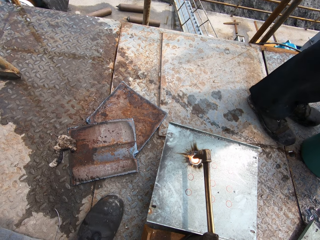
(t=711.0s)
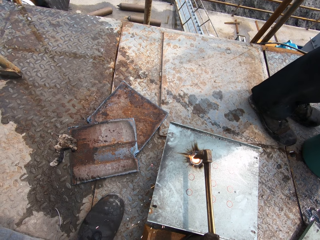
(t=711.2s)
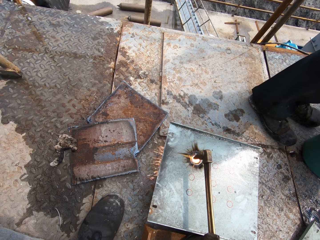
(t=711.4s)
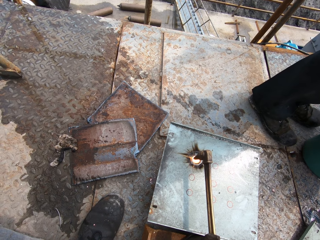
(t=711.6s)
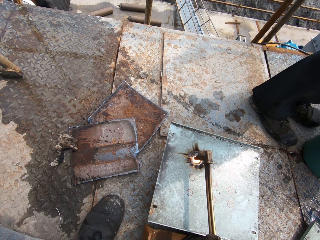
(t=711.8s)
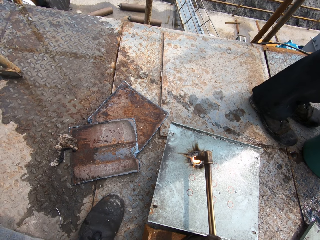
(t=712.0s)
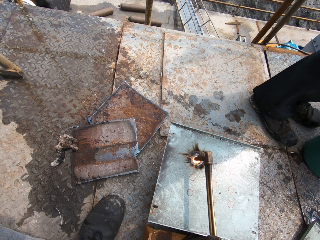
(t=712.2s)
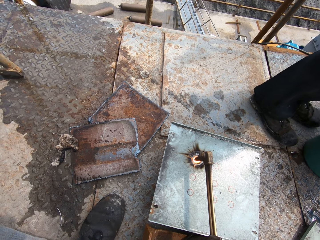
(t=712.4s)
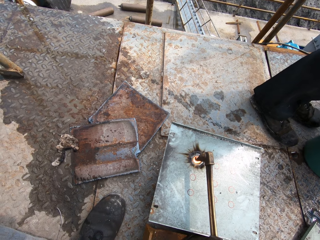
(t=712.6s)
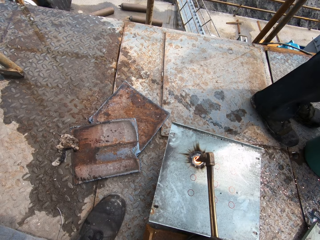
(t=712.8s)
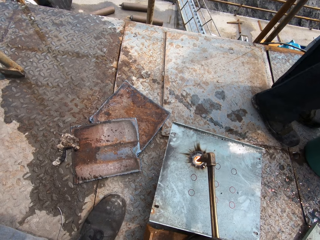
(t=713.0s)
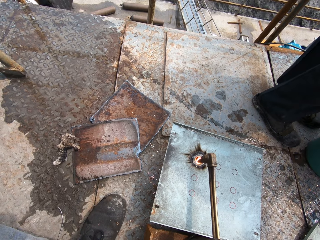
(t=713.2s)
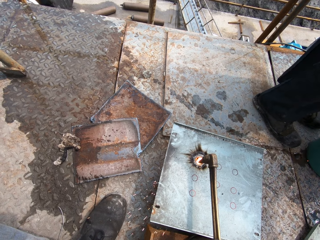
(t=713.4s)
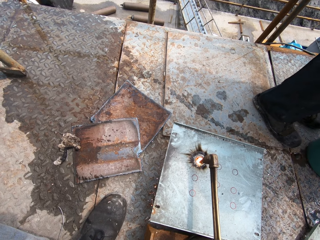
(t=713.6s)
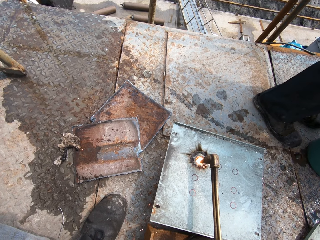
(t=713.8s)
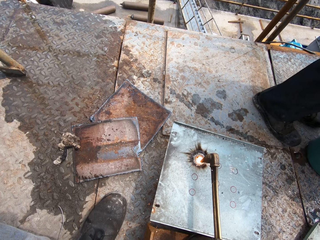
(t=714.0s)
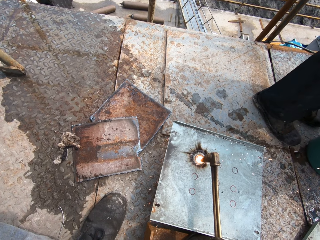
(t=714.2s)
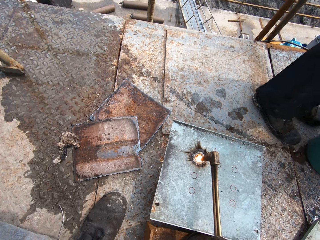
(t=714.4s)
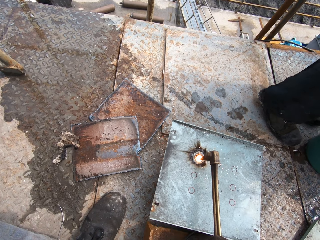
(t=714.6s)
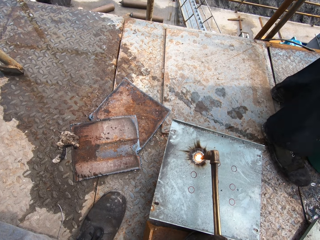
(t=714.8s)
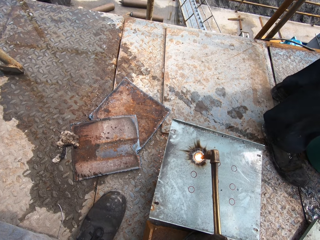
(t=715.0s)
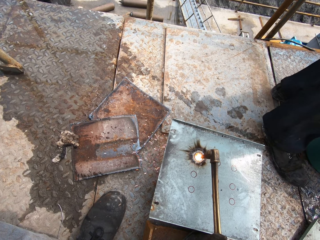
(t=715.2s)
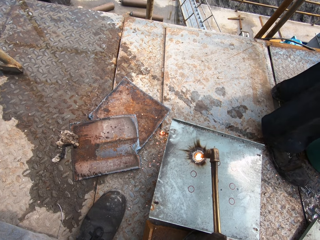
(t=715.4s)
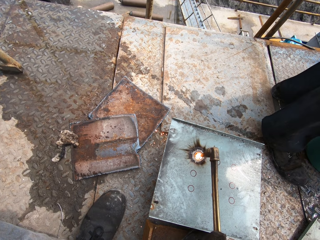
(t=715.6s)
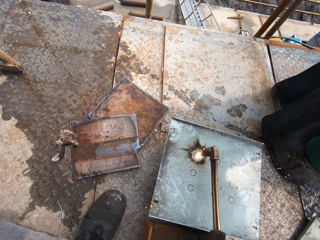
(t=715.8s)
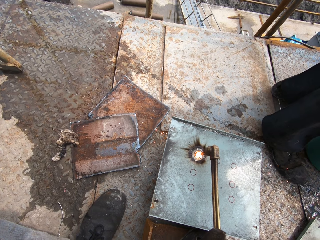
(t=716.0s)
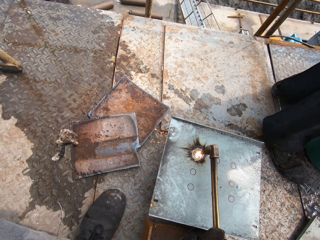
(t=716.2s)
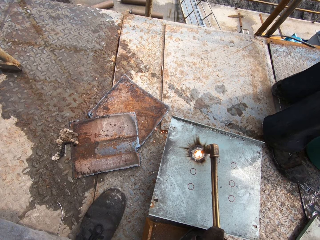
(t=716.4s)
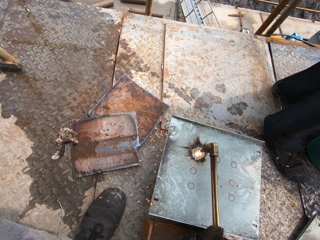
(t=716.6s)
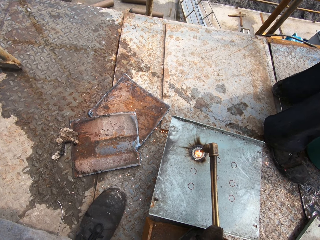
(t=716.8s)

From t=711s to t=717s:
A man pours water on the ground with both hands.

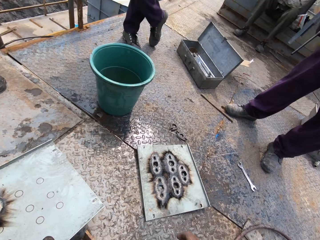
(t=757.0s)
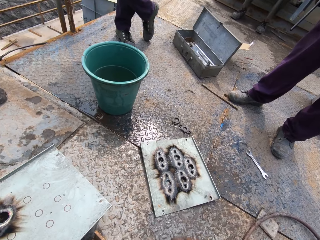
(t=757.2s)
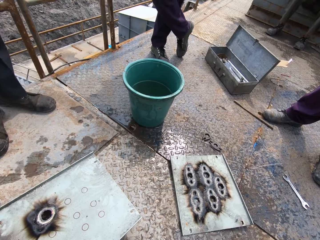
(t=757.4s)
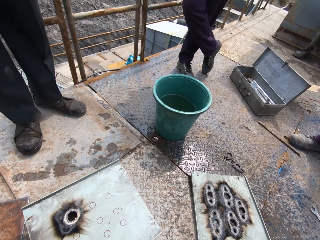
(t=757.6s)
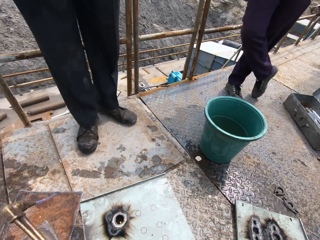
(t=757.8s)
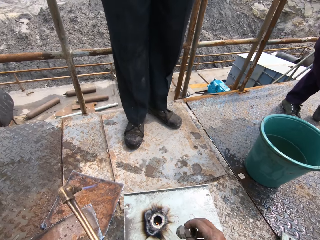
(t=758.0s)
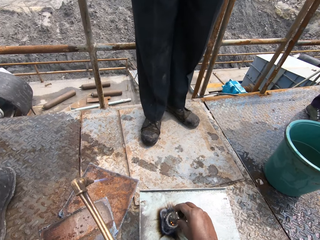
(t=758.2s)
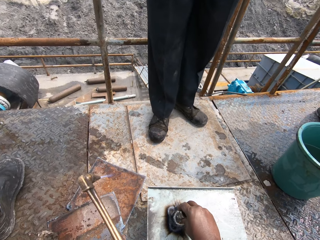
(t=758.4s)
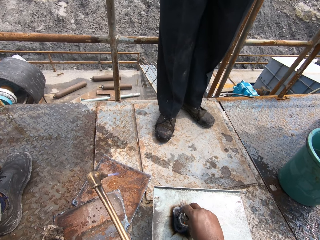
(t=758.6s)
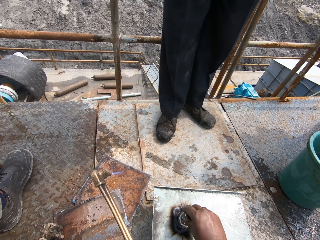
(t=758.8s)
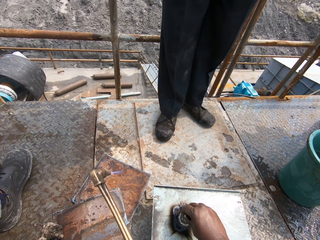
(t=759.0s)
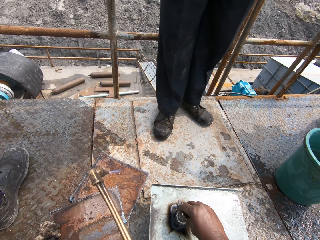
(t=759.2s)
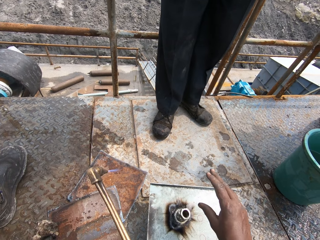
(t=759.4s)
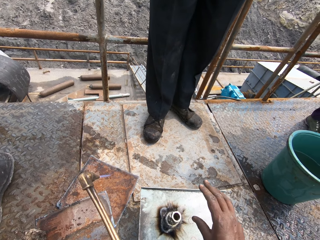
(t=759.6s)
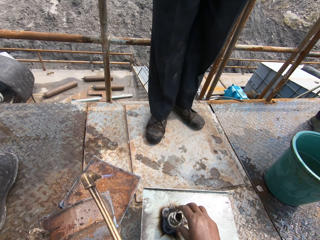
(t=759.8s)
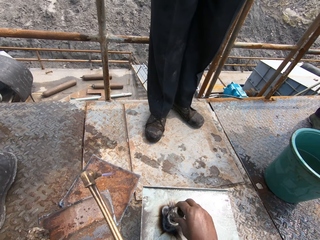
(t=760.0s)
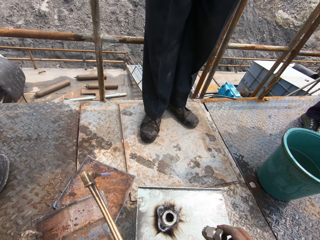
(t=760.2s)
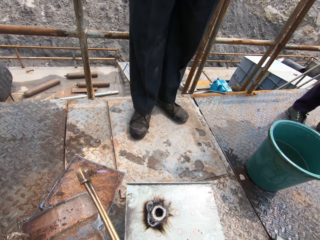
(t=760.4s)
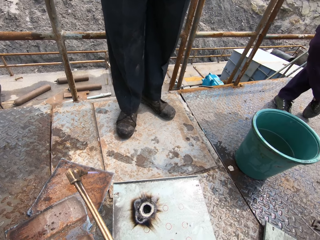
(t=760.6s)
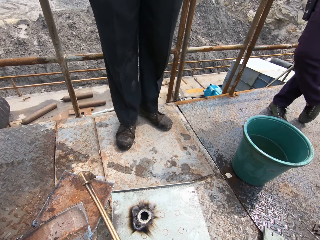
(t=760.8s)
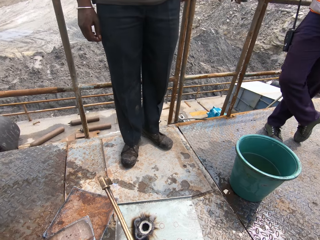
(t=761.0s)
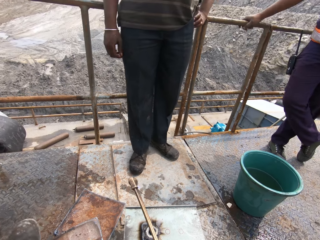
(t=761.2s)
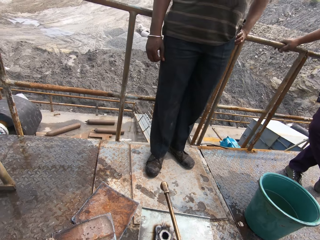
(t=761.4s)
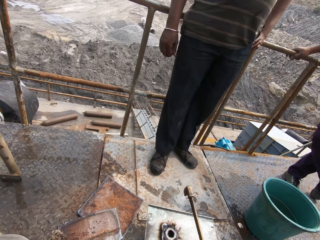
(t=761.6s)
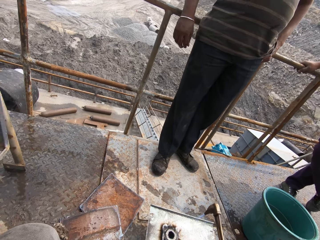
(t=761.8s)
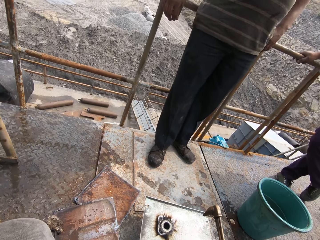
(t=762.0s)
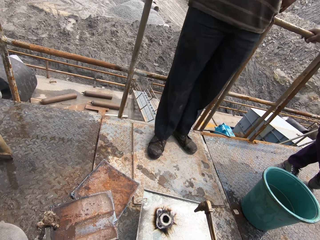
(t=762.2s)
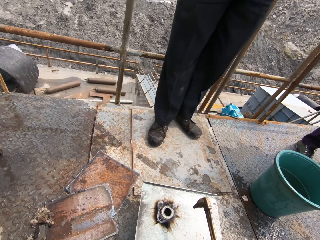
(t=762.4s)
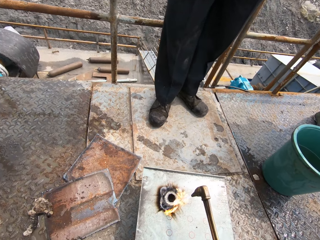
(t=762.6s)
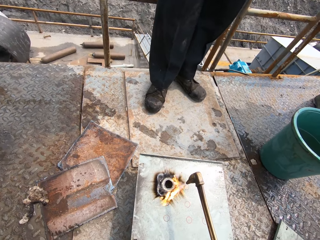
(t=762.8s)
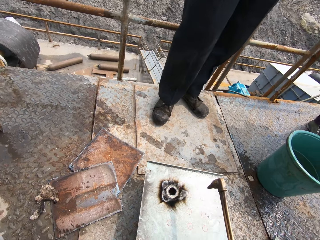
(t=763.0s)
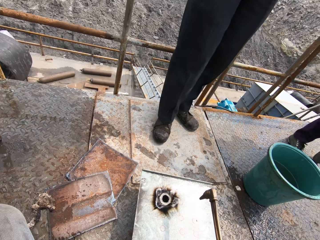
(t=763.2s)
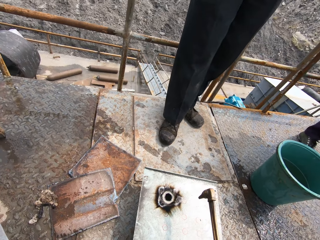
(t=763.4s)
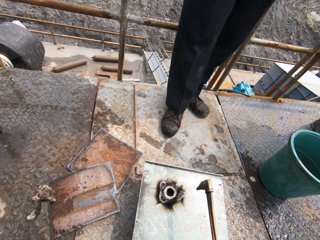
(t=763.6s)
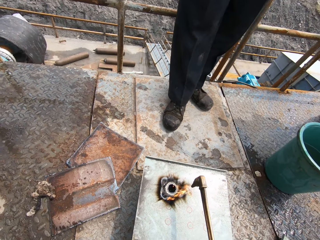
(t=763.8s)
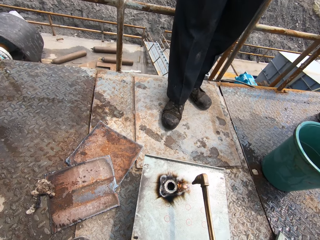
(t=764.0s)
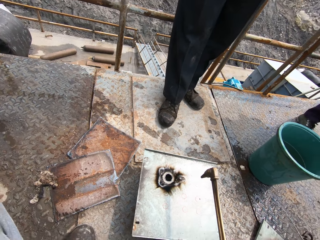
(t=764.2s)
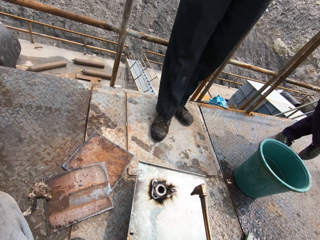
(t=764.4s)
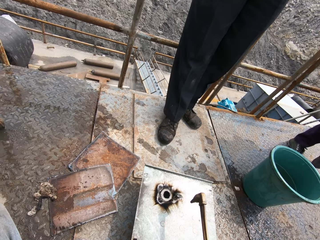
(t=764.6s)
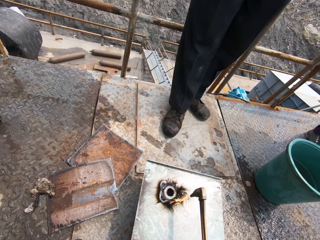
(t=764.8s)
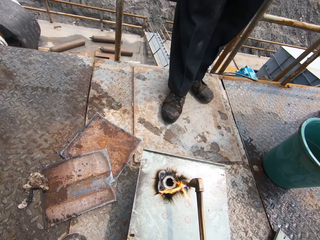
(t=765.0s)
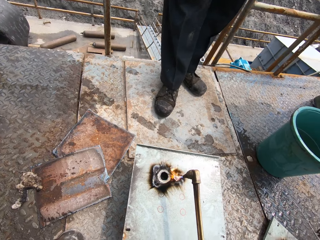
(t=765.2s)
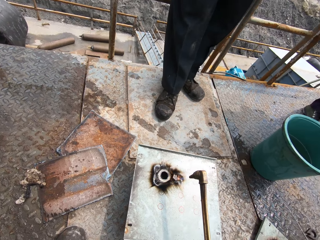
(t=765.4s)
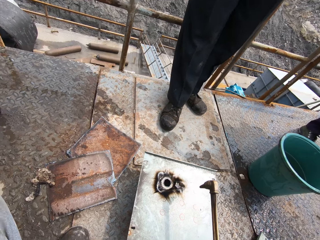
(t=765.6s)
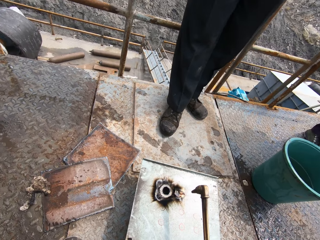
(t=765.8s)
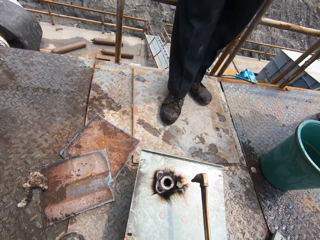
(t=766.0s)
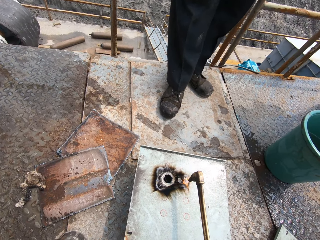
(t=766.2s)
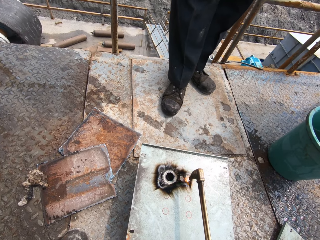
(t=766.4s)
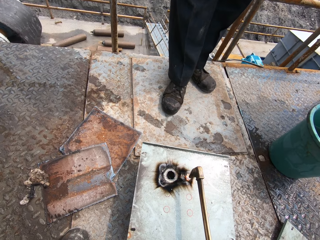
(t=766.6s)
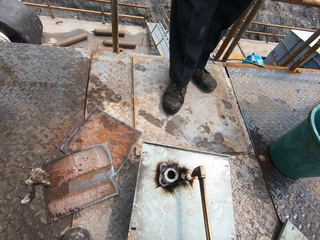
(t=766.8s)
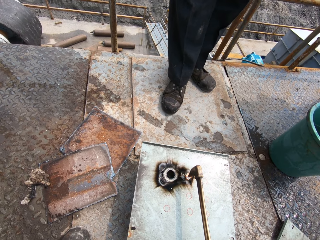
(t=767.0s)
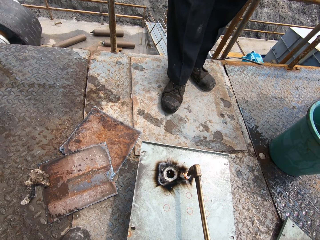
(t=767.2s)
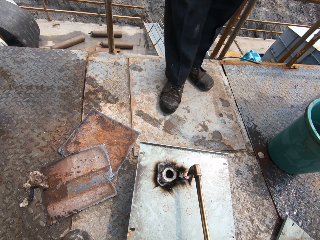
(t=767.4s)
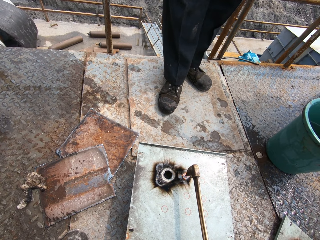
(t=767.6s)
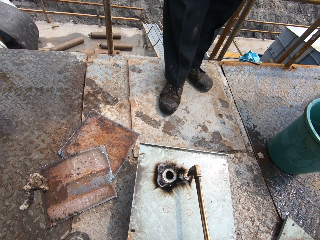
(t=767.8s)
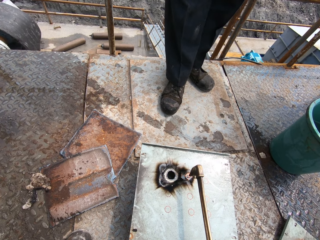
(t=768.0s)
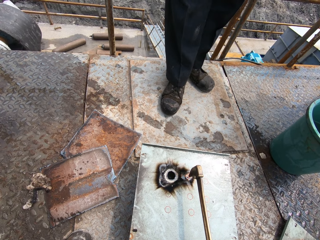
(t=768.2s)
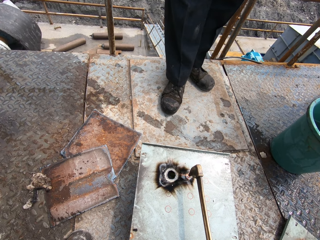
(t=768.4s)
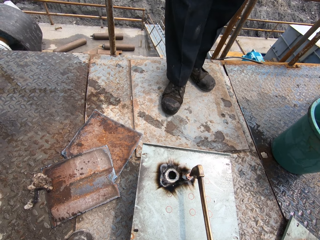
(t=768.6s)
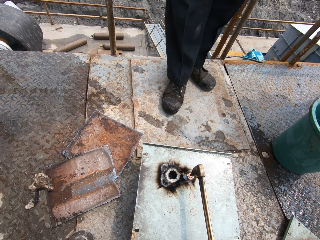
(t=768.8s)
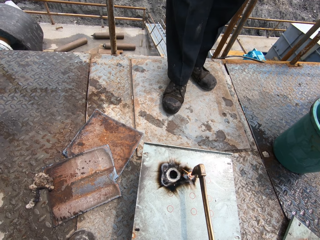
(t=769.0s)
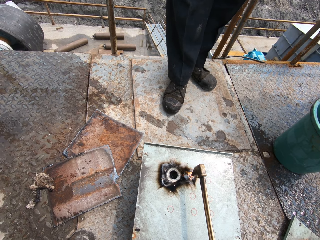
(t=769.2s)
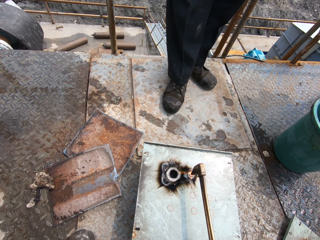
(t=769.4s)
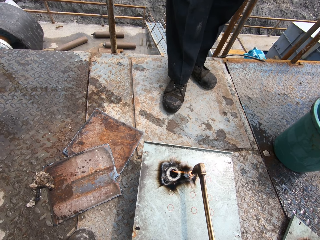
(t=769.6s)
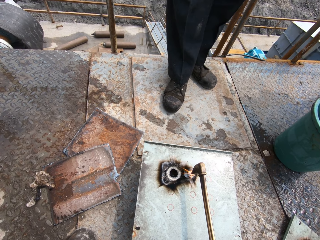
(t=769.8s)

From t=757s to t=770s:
The camera wearer places a screw or bolt nut on the metal slate with his right hand. He takes the screw from the metal slate with his right hand. He cuts a metal with an oxyacetylene welding machine. He melts the metal slate with the acetylene torch in his right hand.

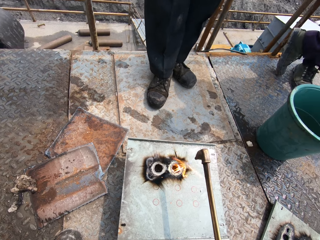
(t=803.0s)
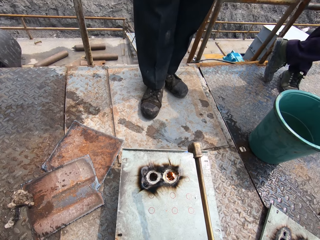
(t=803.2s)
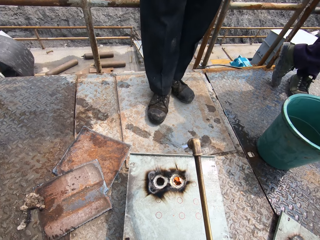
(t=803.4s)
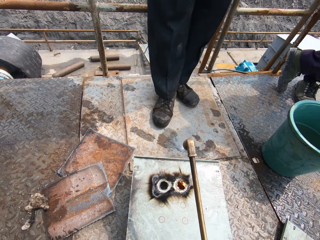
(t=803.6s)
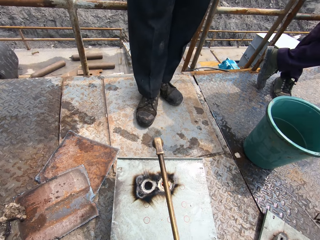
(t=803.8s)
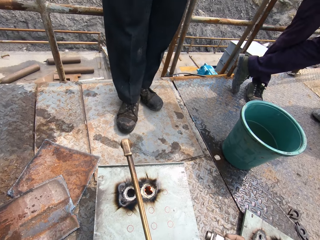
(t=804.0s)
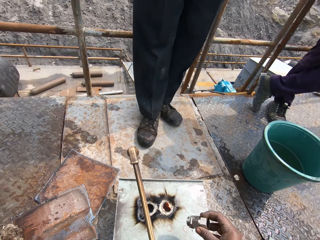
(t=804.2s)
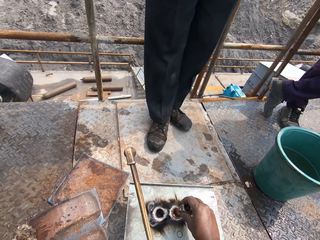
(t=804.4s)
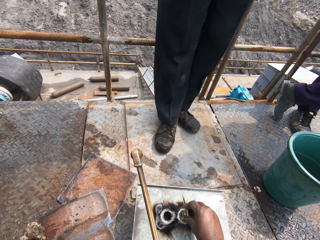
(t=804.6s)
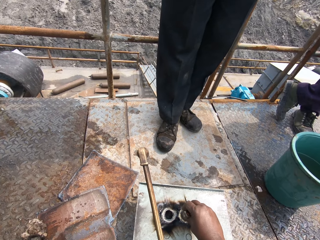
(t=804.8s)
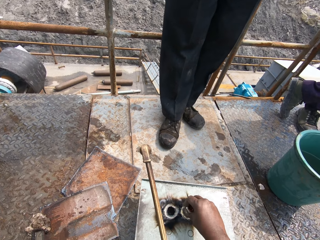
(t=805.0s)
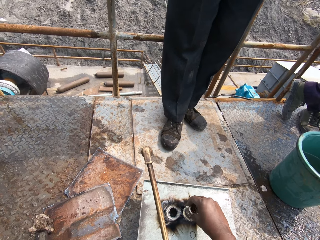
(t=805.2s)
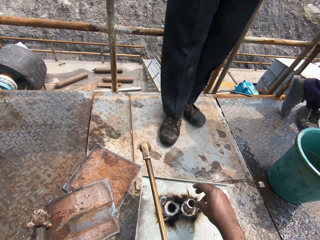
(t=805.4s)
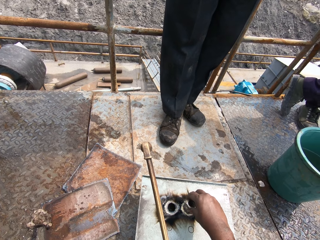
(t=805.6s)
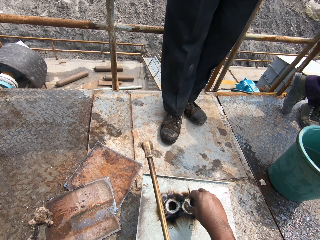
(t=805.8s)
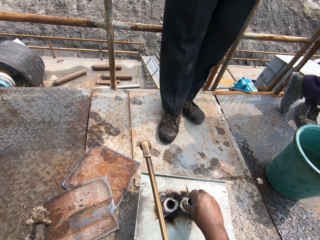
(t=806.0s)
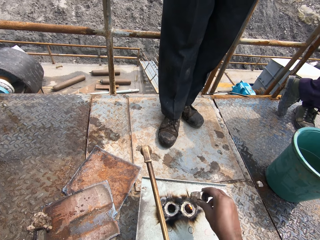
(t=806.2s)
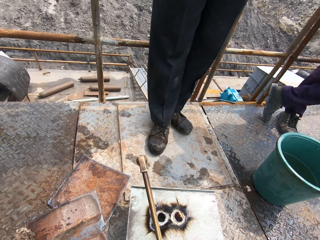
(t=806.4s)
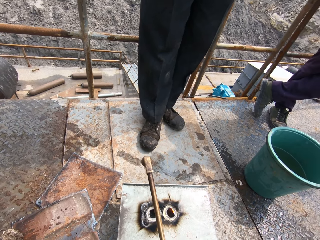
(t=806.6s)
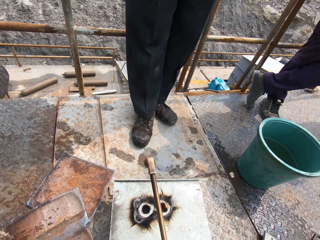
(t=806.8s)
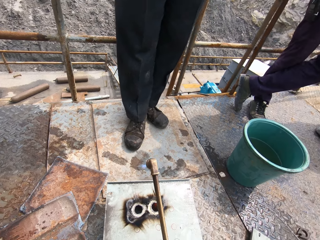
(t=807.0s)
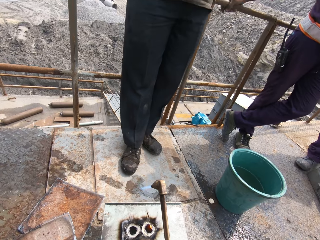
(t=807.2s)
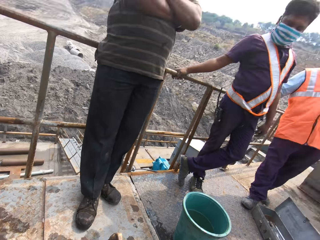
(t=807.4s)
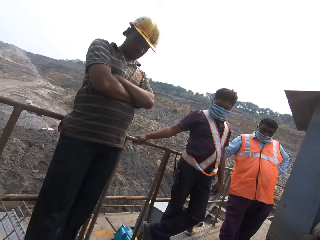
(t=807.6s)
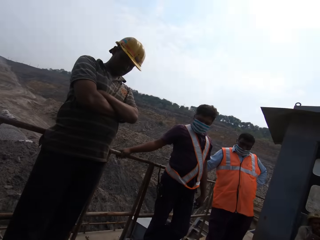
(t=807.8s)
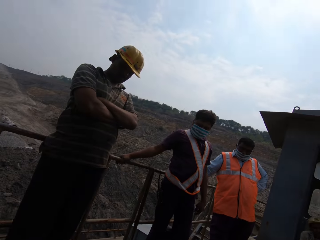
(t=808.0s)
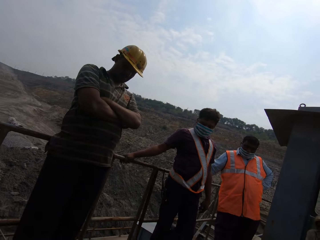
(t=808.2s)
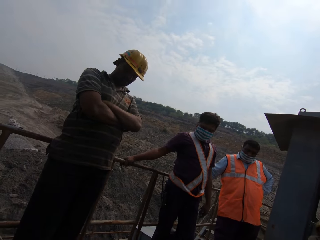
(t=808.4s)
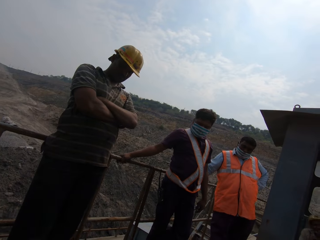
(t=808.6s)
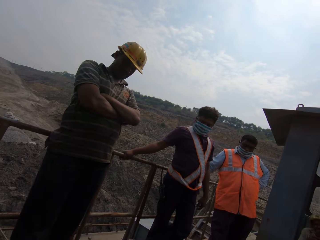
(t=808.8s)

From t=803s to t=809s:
The camera wearer places a screw or bolt nut on the metal slate with his right hand. He takes the screw from the metal slate with his right hand.
